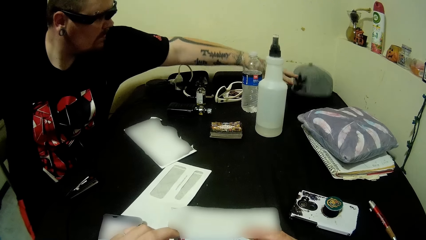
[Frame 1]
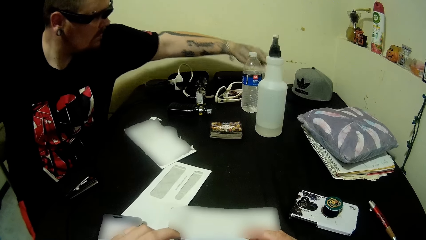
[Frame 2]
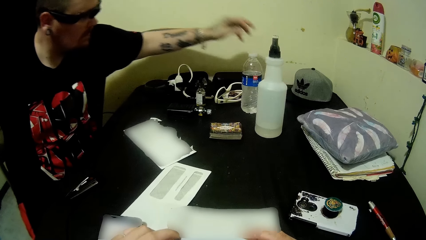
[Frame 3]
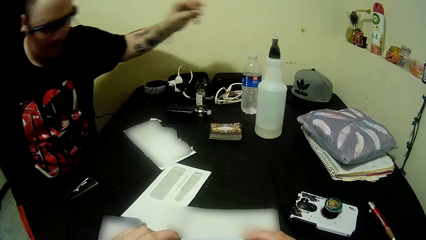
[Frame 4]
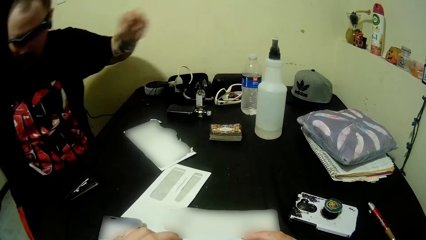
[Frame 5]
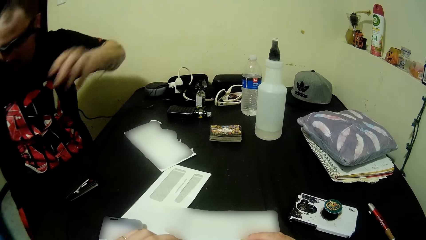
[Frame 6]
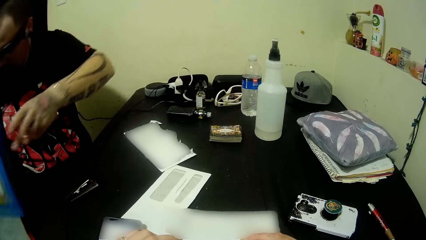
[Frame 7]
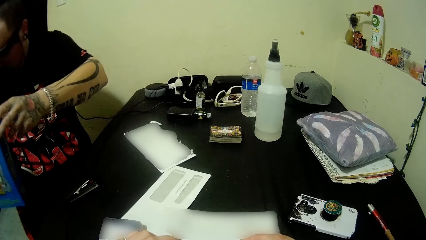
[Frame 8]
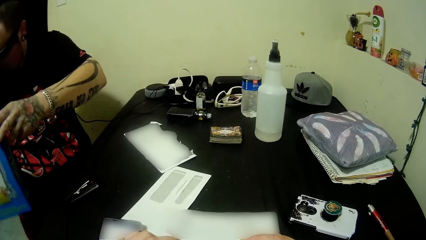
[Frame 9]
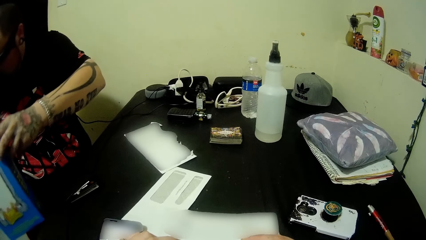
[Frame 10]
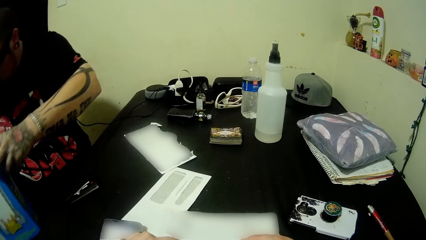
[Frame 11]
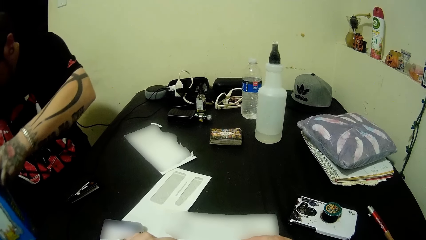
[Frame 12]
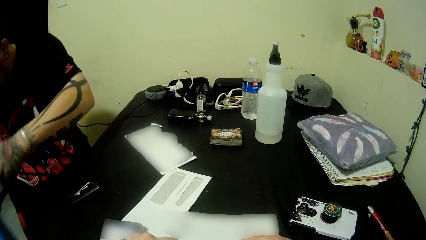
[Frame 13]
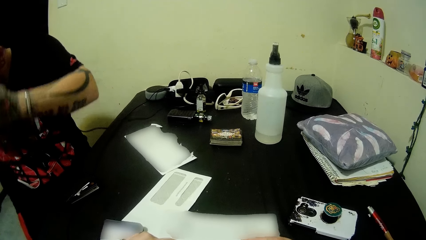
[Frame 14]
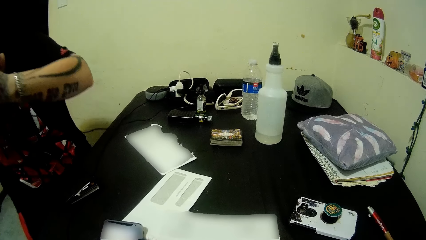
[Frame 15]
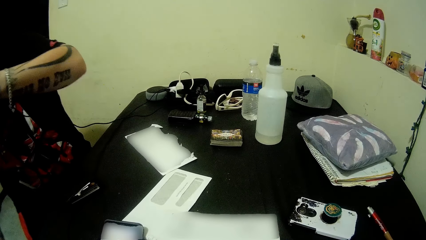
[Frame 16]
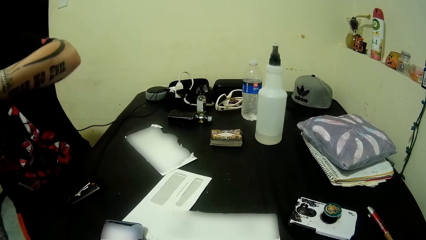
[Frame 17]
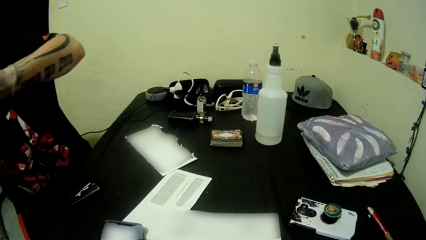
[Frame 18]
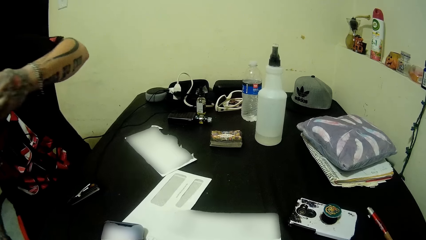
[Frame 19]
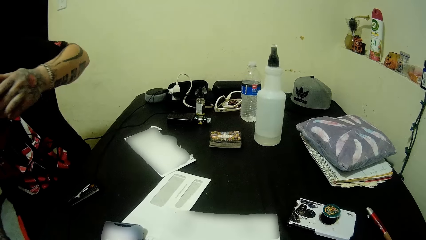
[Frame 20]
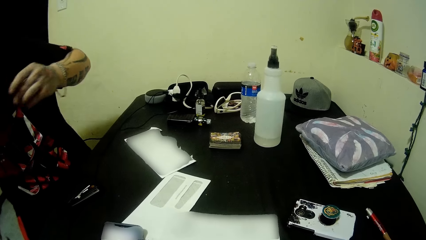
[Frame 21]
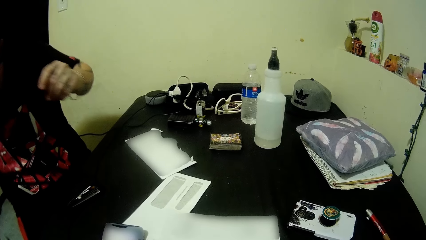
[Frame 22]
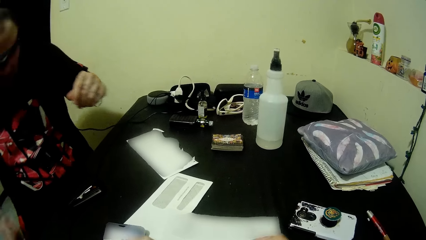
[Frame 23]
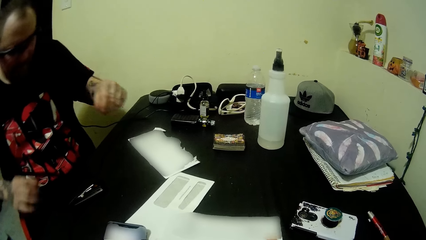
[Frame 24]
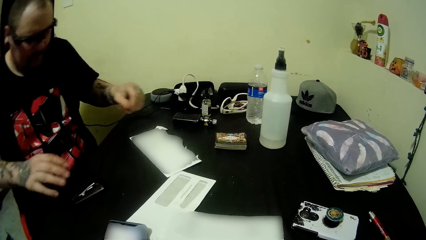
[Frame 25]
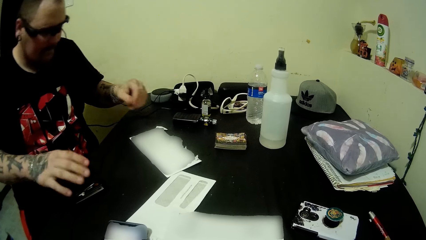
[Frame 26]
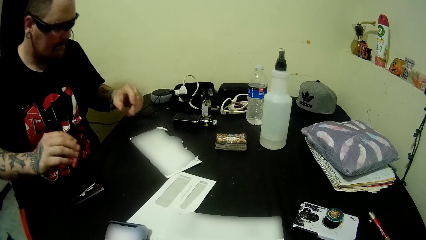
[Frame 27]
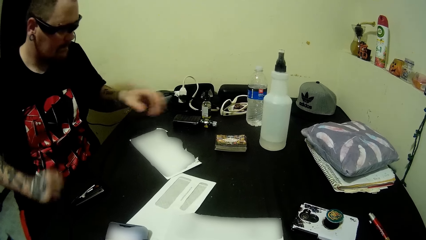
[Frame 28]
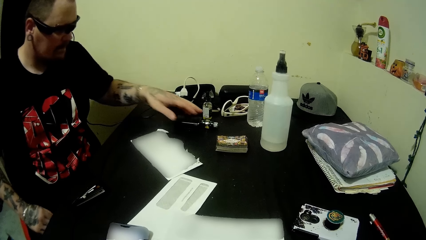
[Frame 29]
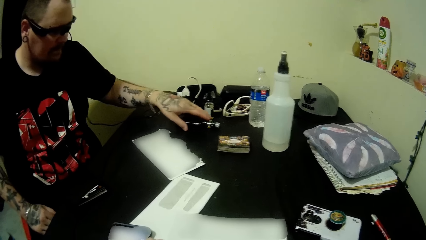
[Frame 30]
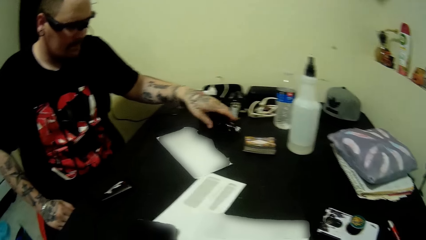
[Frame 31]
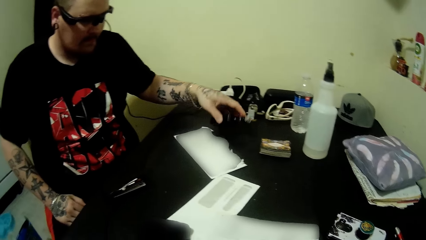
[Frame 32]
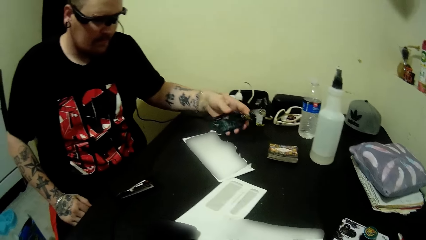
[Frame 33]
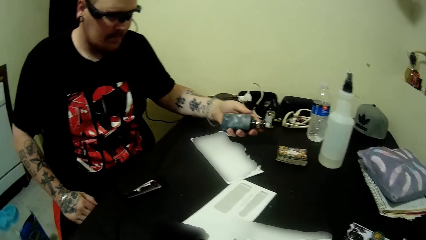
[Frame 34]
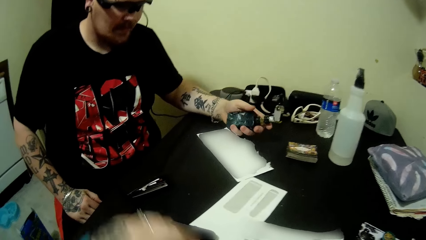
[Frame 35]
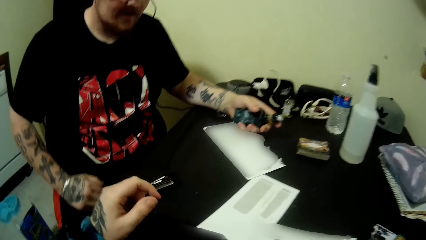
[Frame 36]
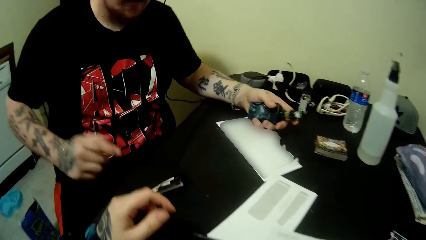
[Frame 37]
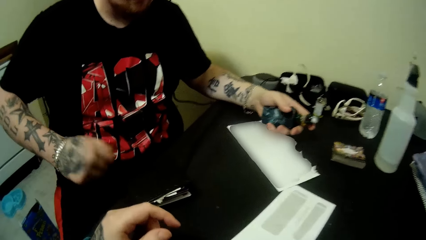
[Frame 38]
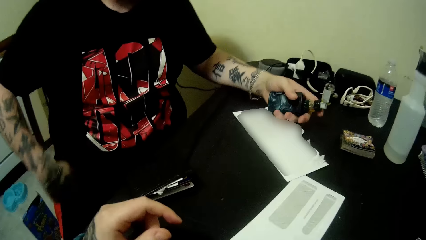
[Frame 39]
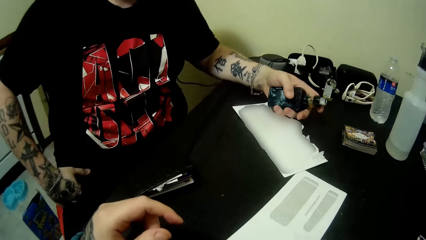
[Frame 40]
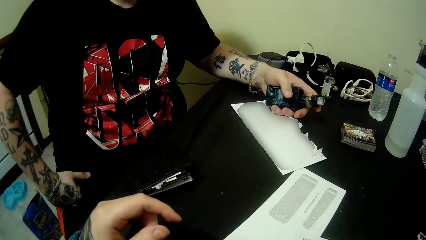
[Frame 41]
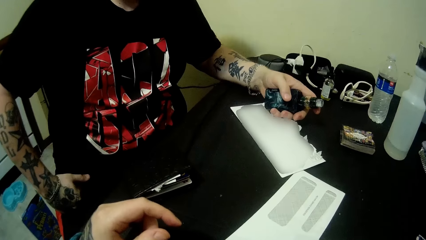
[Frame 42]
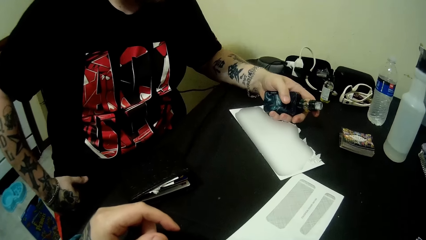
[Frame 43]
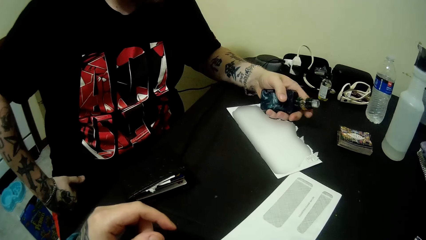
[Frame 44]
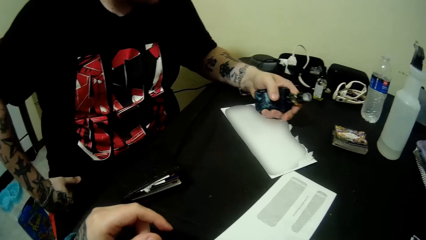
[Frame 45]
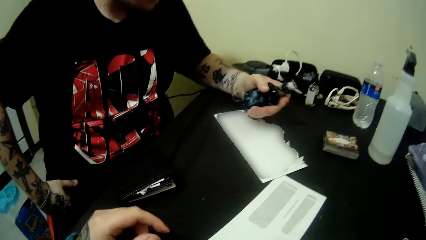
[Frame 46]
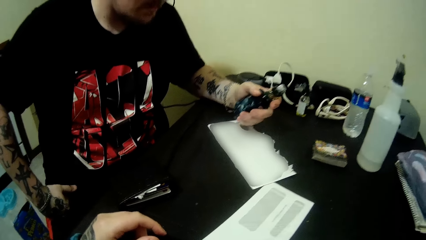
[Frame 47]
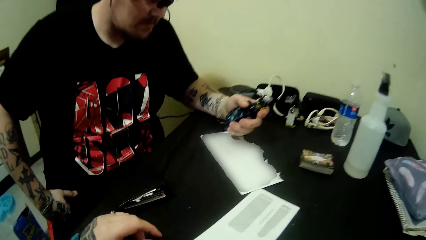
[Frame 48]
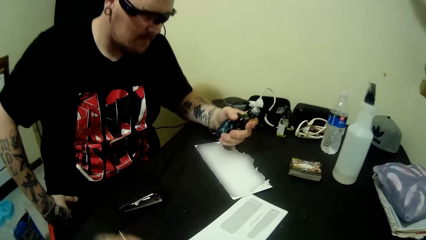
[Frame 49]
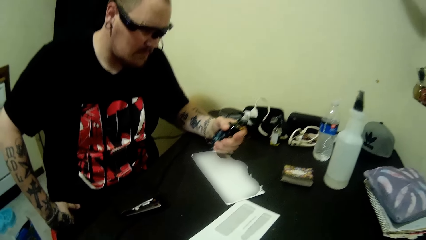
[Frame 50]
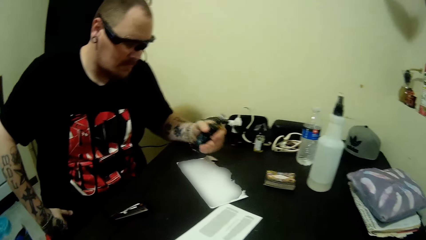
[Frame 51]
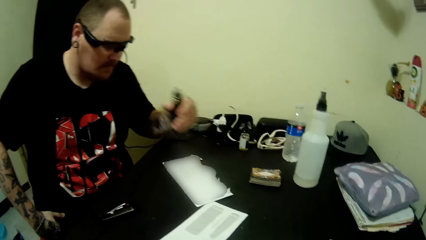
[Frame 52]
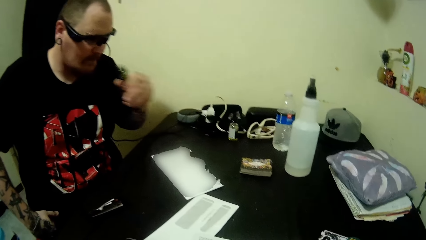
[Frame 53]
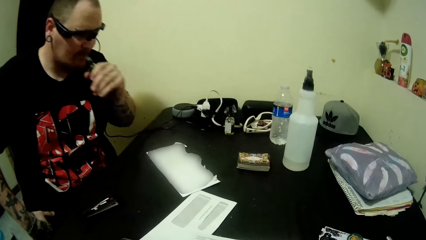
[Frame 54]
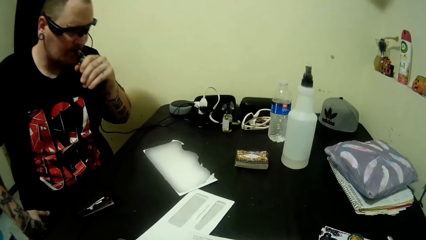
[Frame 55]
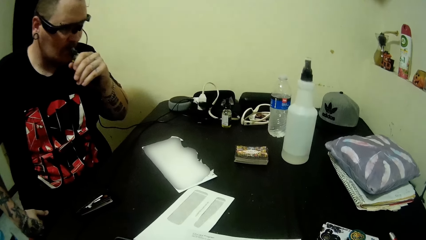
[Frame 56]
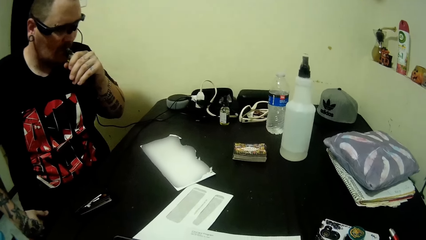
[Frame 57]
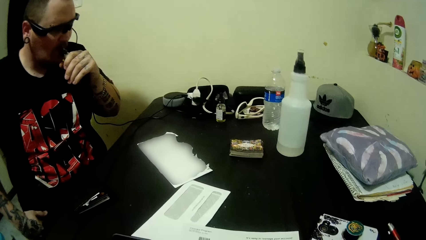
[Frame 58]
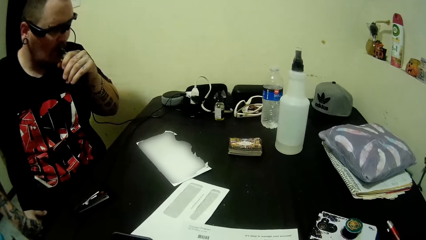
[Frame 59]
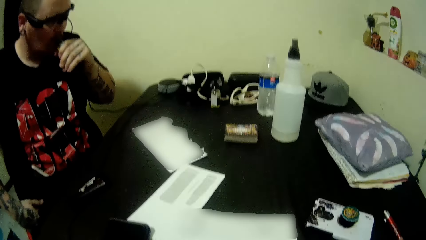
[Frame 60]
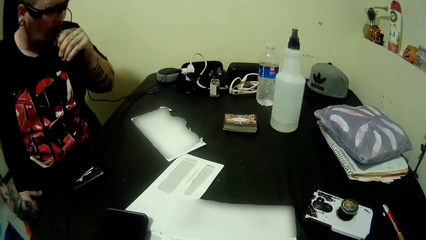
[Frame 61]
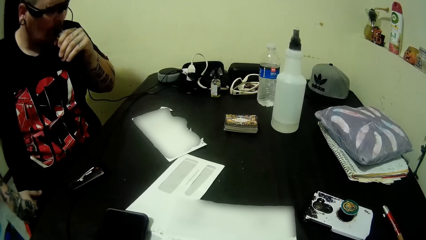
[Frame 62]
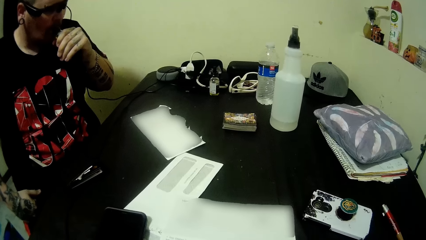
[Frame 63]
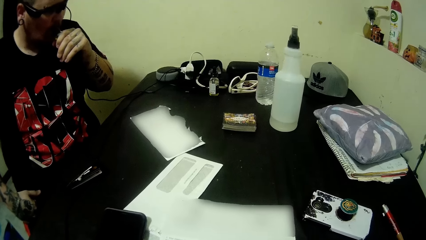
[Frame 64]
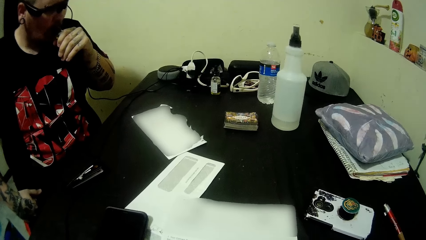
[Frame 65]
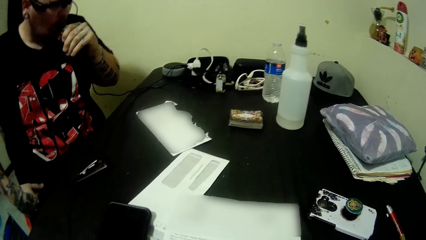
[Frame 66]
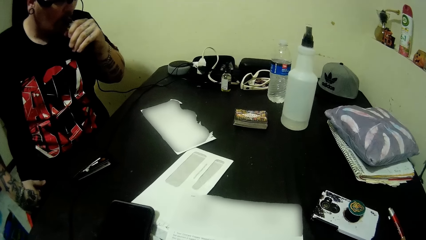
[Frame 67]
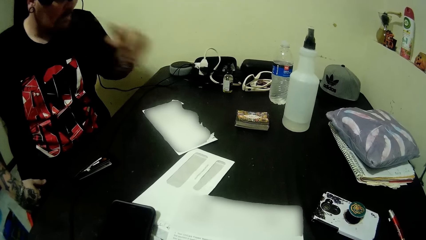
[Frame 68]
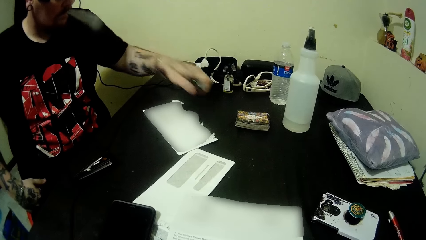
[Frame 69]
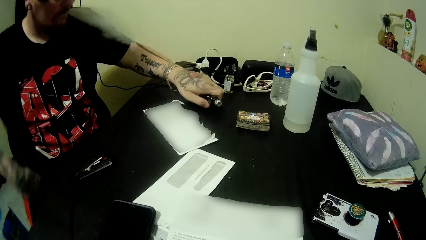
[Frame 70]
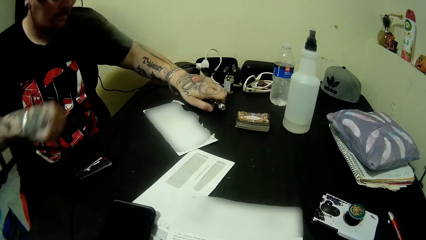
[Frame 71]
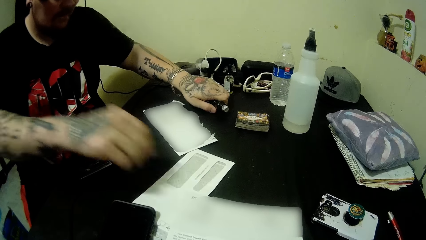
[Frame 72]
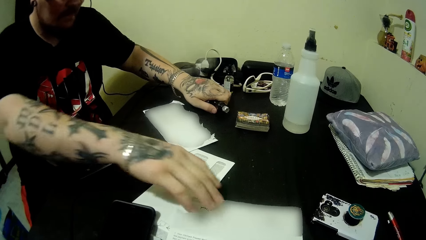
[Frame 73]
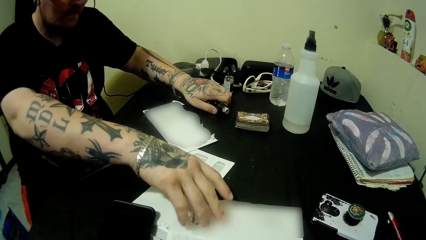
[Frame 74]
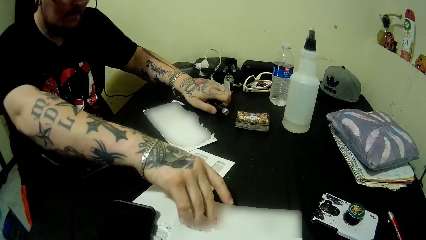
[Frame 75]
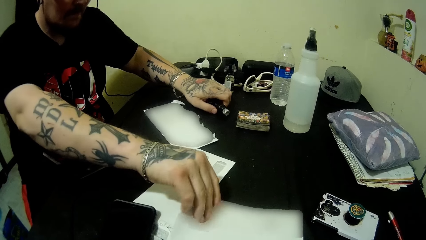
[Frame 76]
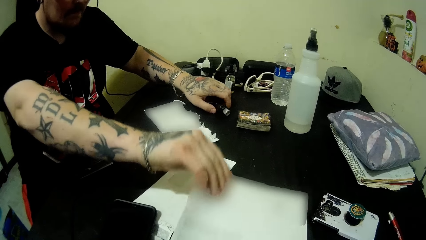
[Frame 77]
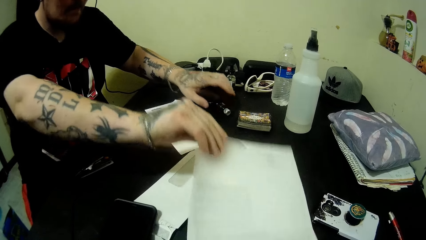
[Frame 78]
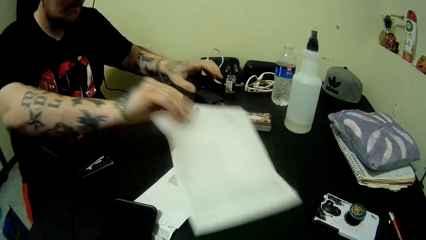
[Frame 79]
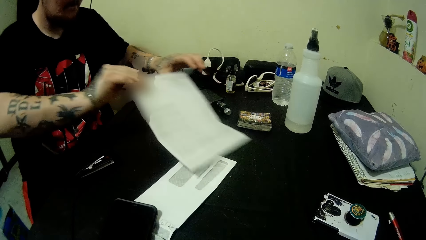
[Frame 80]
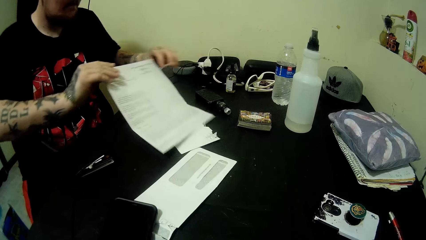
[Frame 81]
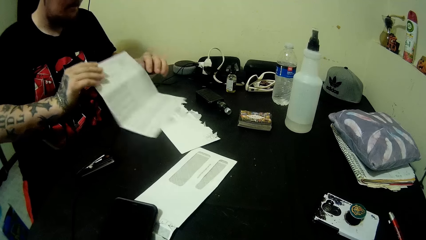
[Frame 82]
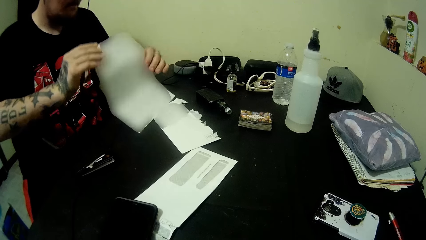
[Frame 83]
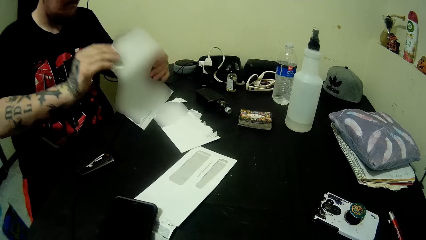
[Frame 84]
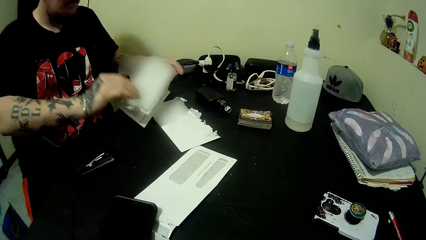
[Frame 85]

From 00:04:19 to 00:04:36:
A person adjusts the cap on the table. The person picks up the vape bottle. The person holds the bottle. The camera wearer talks over the phone. The person uses the vape bottle, drops the vape bottle, and picks up a paper.
